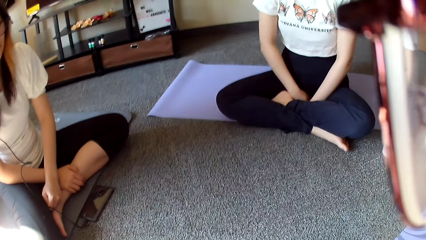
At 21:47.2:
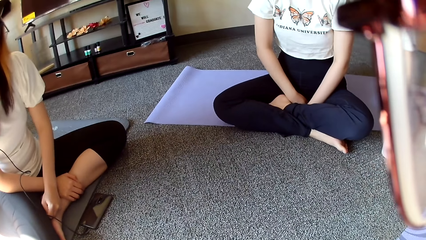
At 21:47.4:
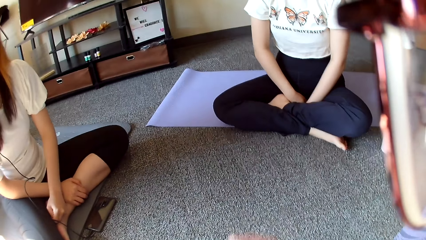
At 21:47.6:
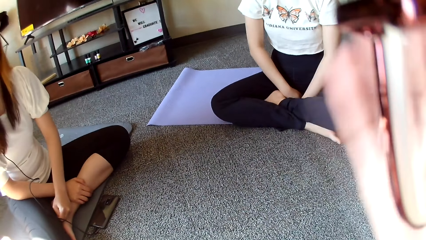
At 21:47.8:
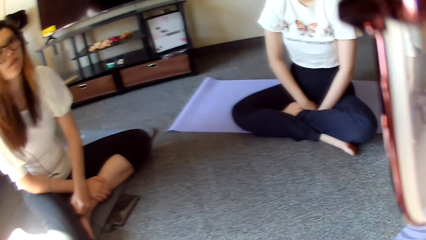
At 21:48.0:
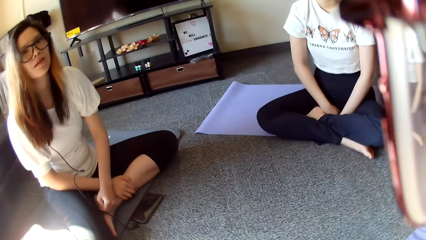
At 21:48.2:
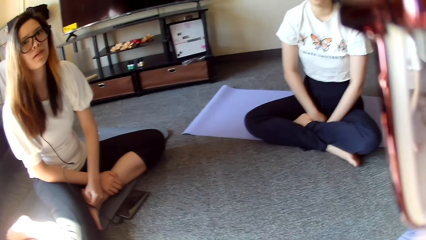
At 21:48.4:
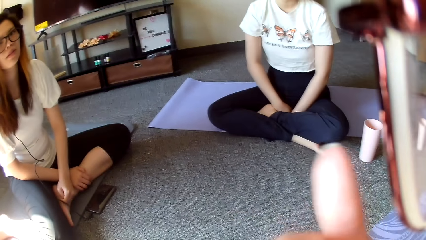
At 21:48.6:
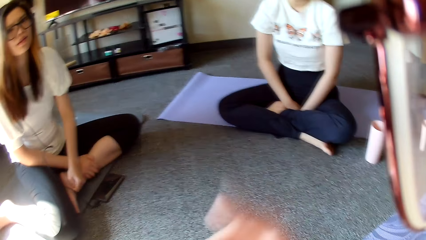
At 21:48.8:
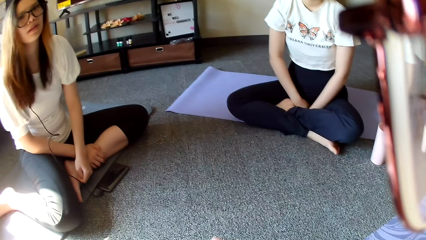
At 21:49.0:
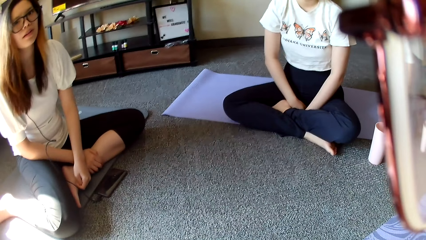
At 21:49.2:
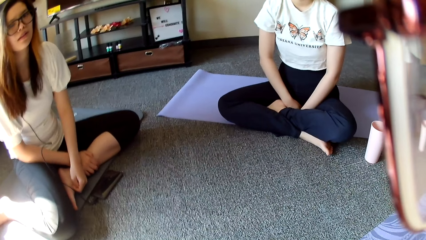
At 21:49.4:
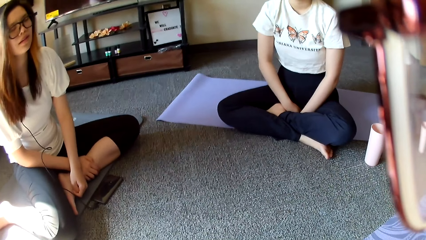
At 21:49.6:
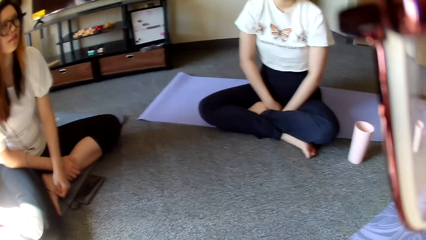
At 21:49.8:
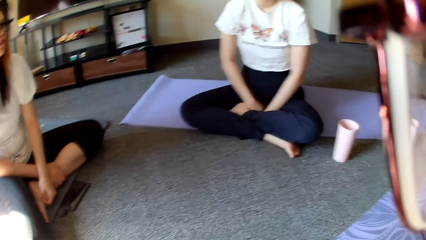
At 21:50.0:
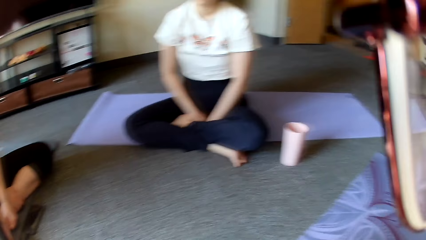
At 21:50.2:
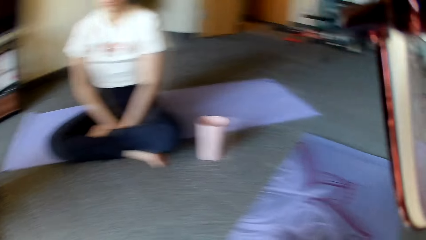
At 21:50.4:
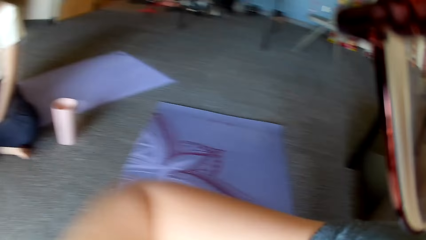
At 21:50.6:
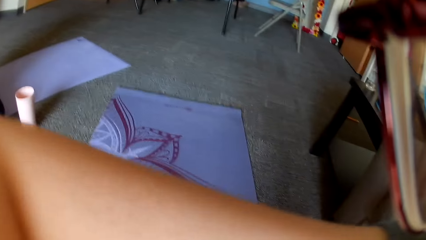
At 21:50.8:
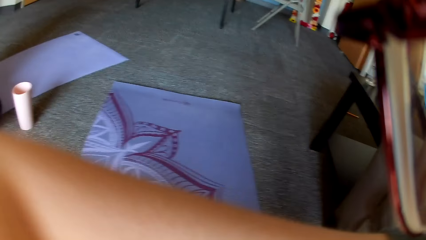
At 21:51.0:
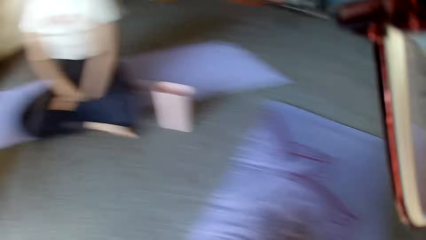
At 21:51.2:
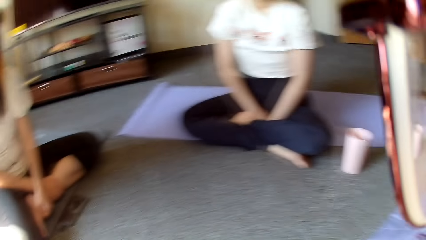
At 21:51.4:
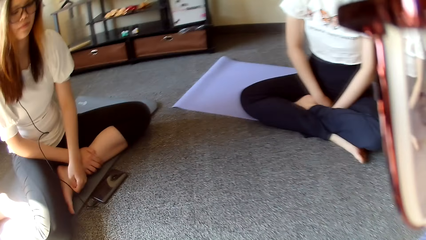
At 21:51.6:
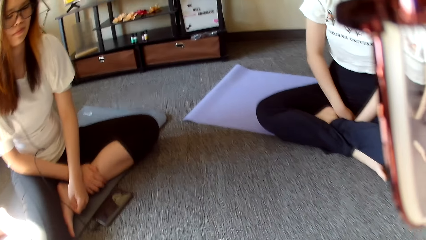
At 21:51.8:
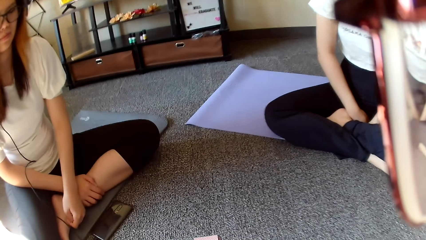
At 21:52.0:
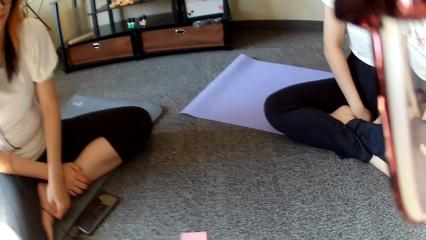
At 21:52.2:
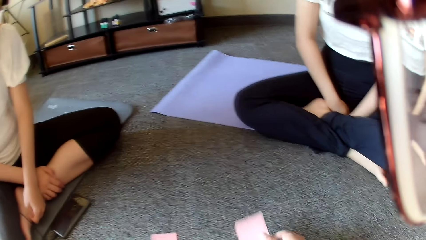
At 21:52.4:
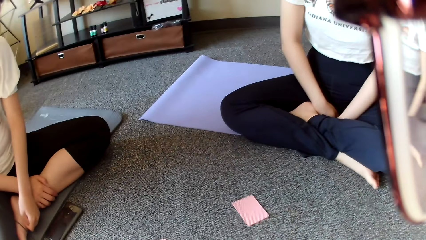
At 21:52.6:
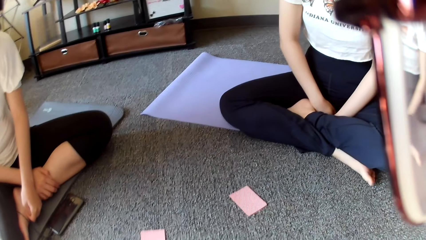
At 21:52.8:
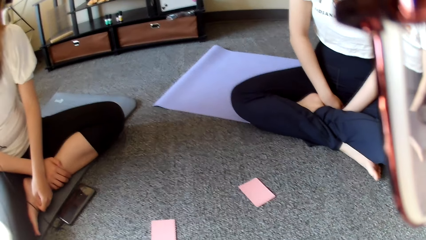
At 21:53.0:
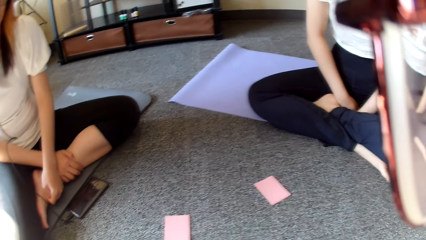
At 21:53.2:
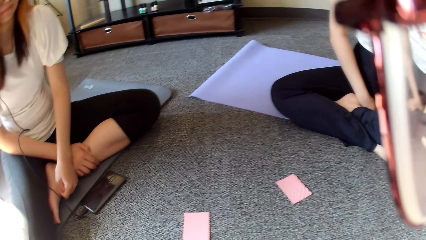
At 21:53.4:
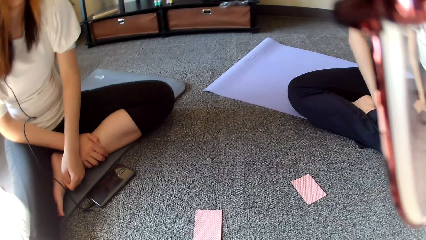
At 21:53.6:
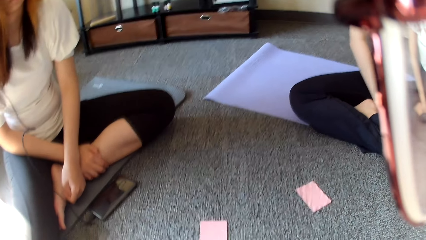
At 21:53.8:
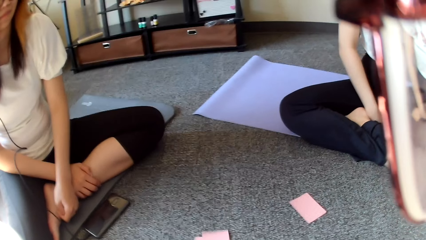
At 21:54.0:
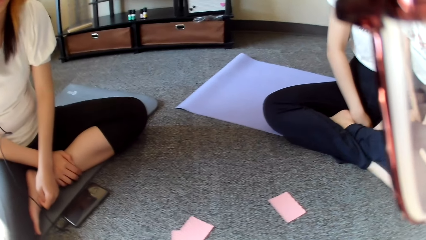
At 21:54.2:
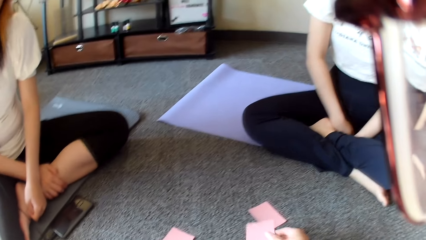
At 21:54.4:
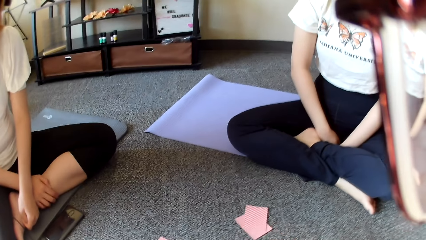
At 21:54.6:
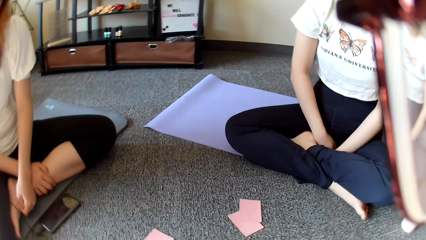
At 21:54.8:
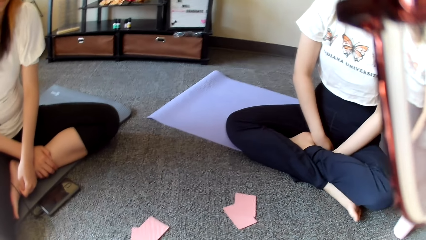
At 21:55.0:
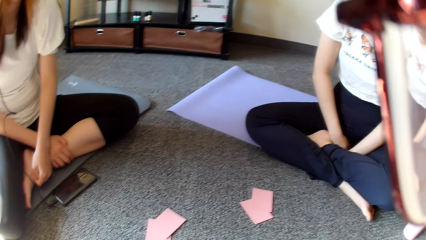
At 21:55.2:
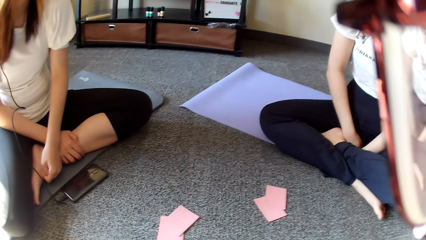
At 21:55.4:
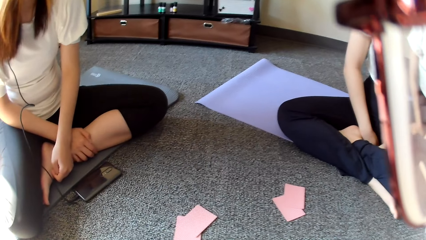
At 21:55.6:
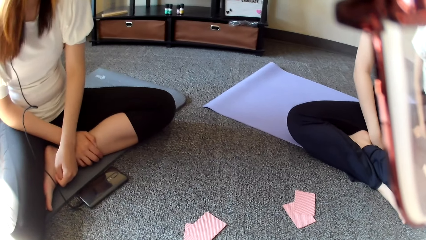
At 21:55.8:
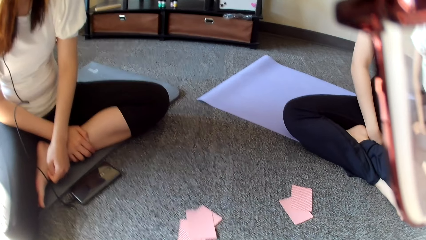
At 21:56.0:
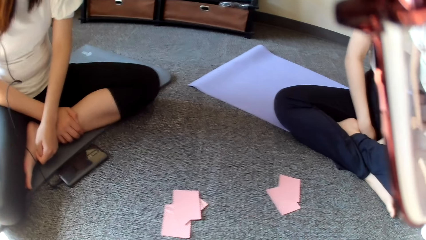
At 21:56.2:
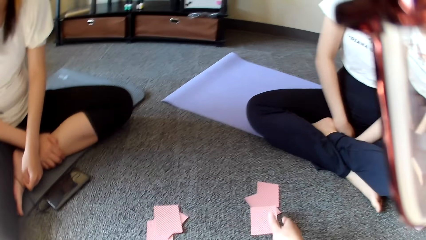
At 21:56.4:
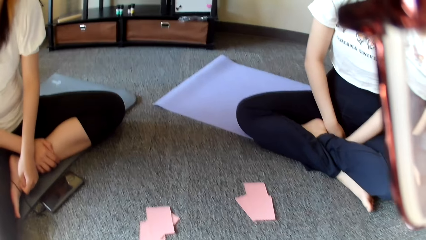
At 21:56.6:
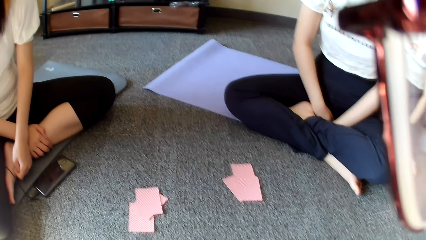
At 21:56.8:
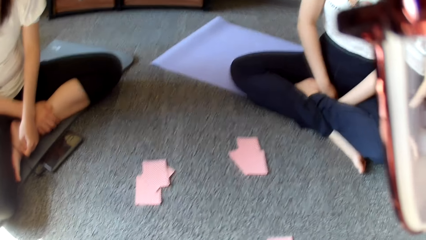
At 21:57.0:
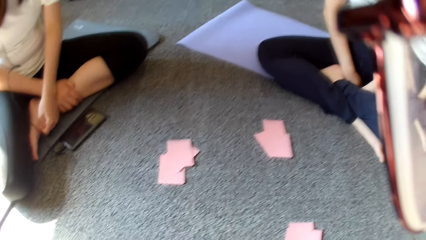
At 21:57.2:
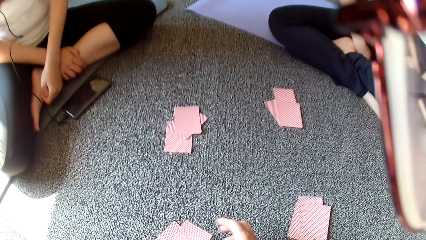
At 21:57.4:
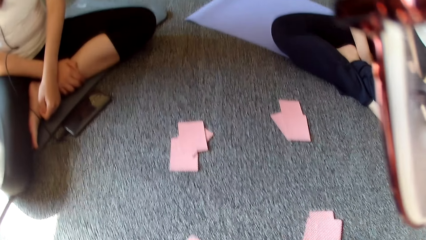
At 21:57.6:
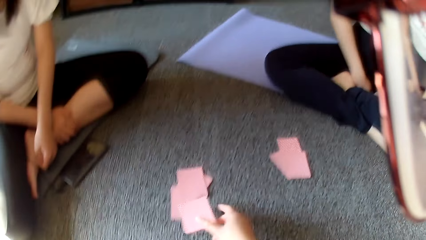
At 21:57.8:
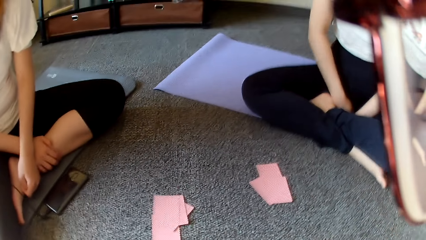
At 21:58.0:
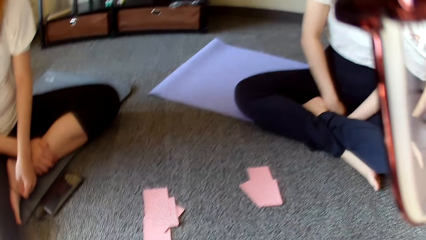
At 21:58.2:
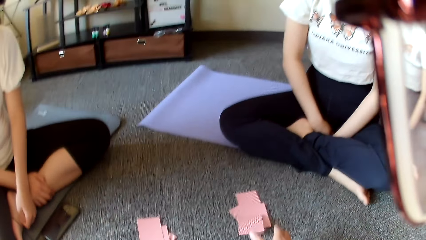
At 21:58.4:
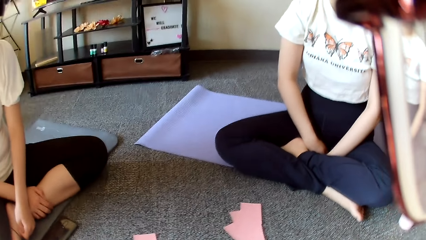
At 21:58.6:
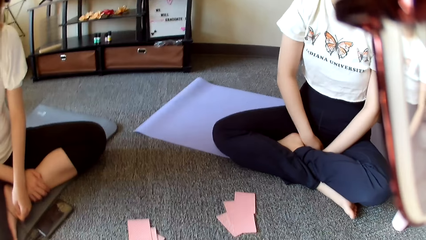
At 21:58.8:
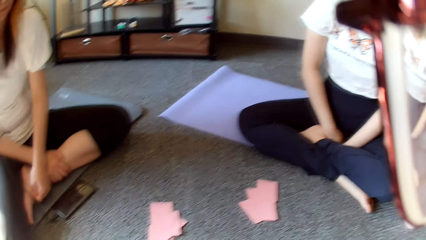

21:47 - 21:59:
The camera wearer distributes the cards.

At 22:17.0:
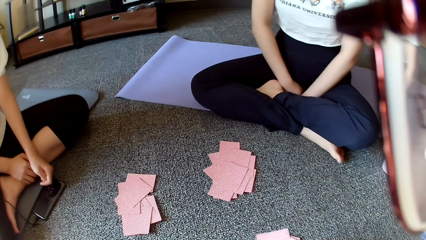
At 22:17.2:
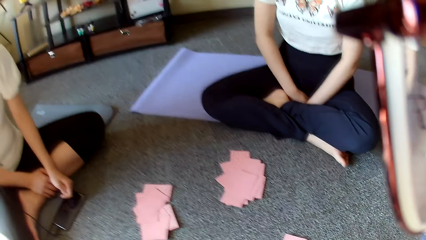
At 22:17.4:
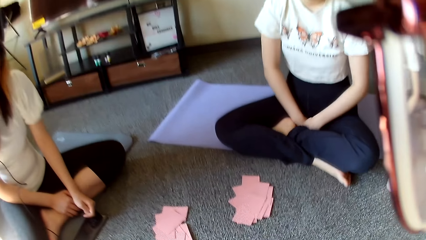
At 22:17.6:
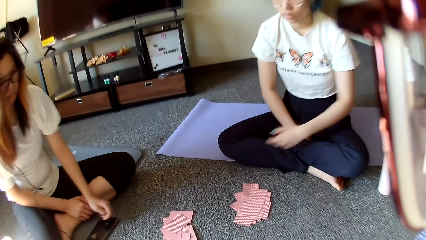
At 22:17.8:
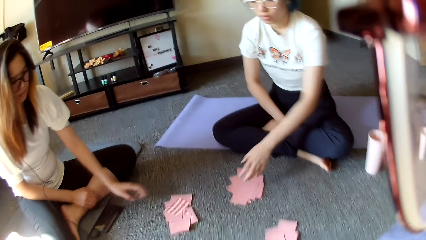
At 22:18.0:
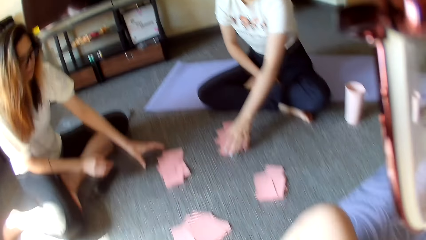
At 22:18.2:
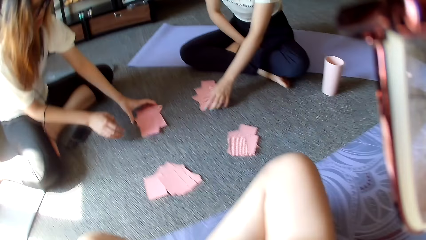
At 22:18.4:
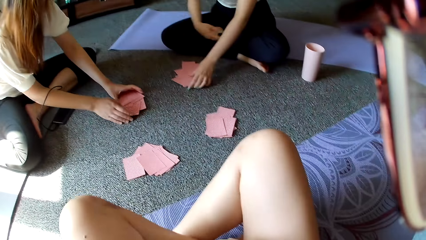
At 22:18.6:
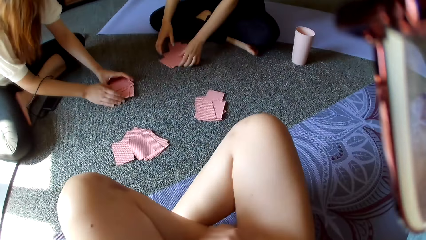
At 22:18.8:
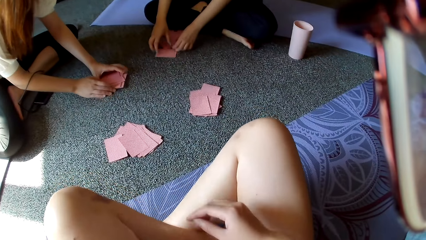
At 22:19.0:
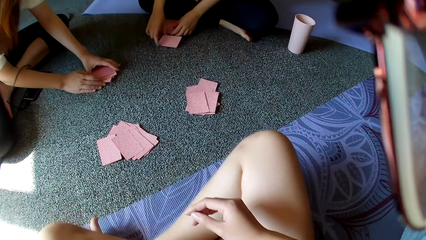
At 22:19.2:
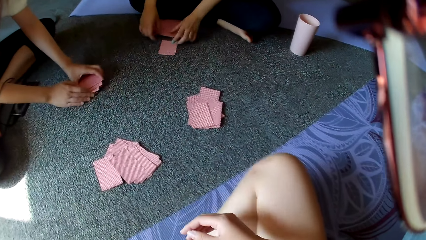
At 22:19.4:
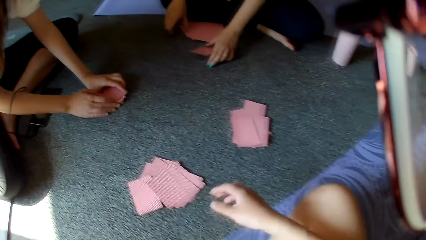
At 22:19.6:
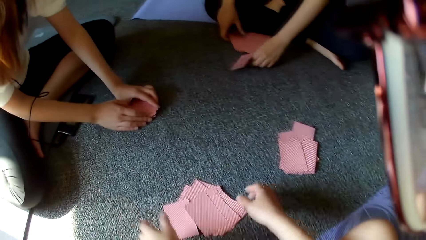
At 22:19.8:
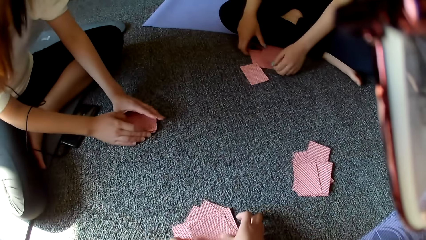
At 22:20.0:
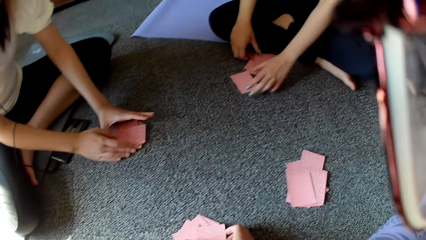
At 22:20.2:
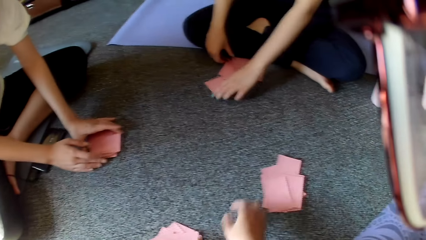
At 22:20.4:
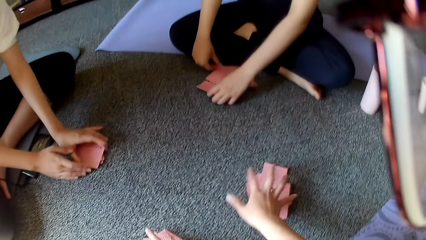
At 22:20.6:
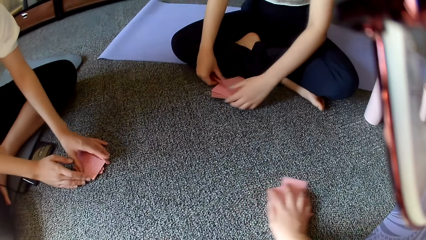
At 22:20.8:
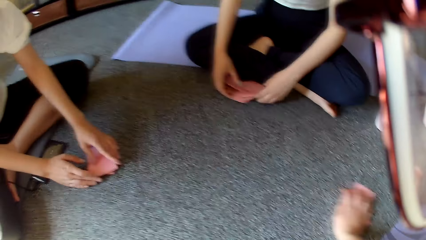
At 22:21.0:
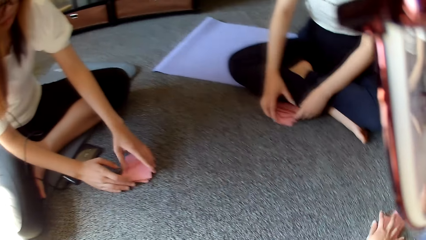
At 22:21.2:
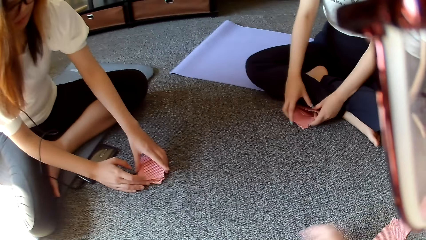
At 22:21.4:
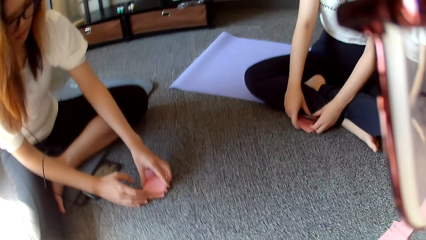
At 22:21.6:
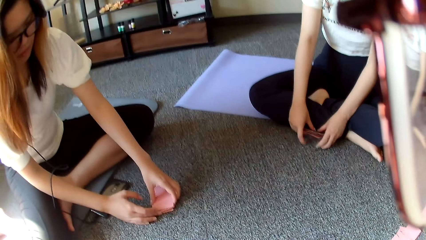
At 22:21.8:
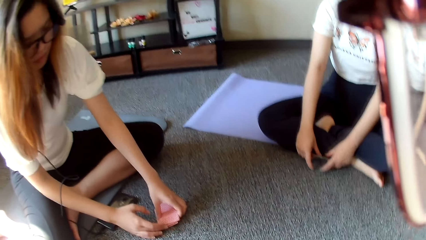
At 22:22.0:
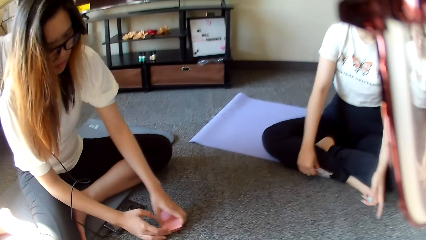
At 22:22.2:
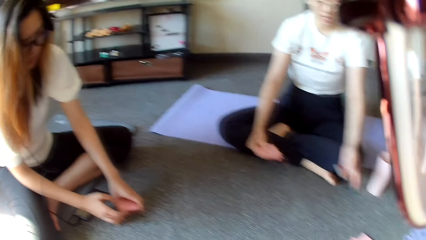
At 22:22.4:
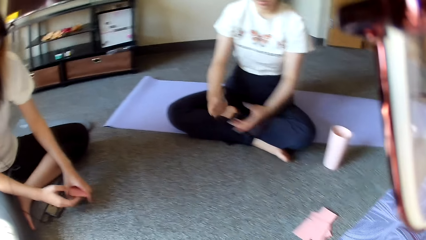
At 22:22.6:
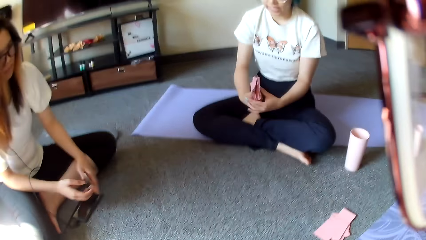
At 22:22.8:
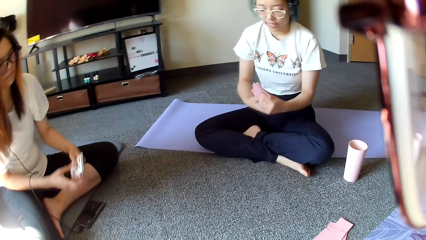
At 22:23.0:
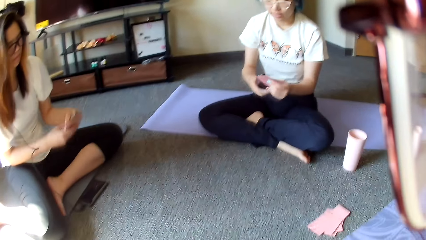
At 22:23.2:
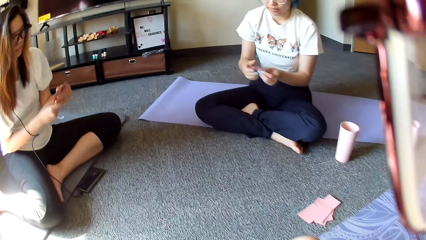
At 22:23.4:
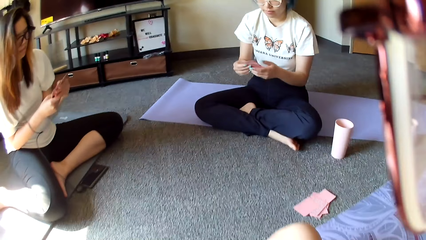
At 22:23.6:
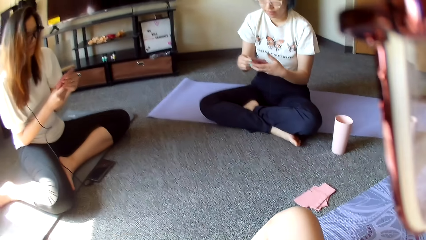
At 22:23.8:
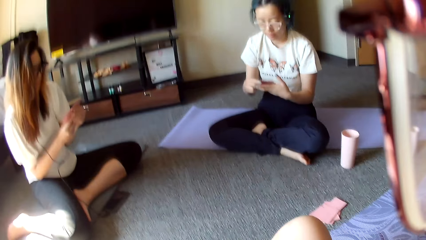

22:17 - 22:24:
A person picks up cards. Another person picks up cards. The camera wearer pushes cards aside and picks up a card.
